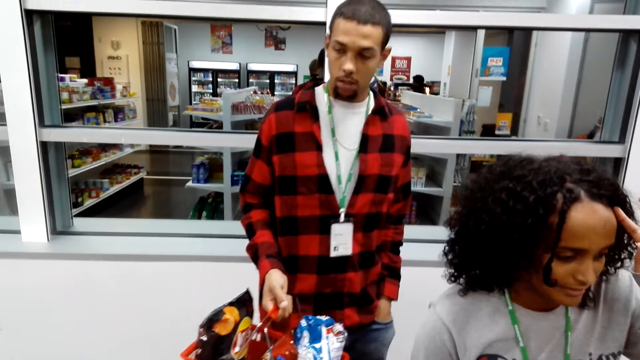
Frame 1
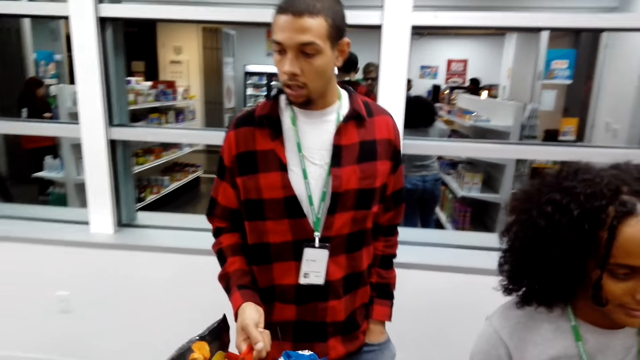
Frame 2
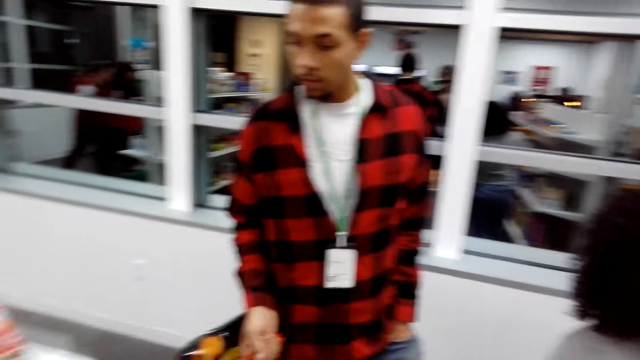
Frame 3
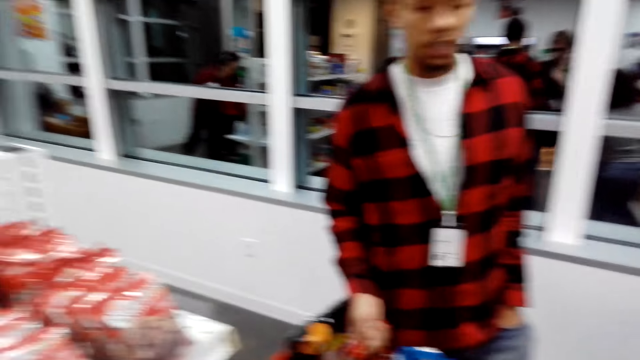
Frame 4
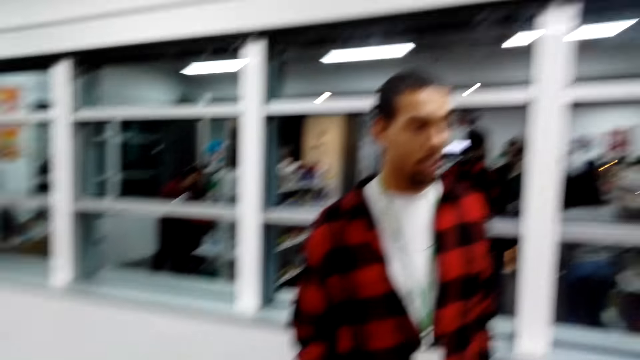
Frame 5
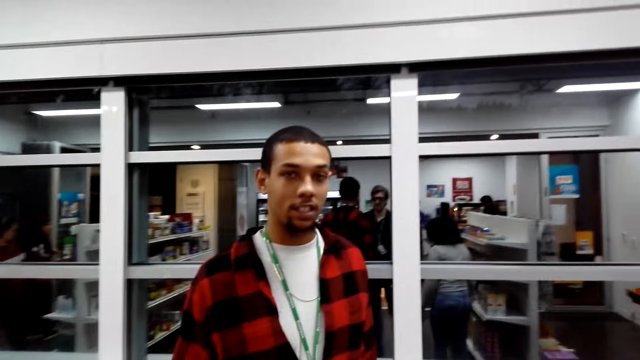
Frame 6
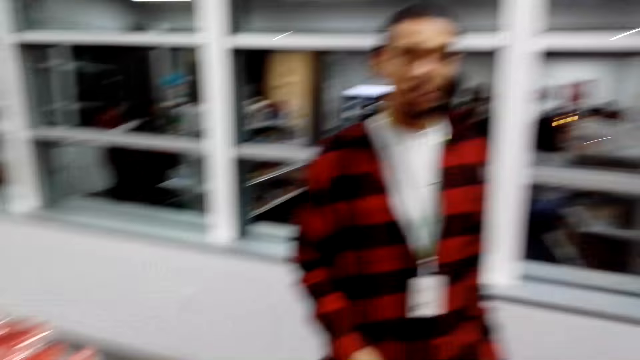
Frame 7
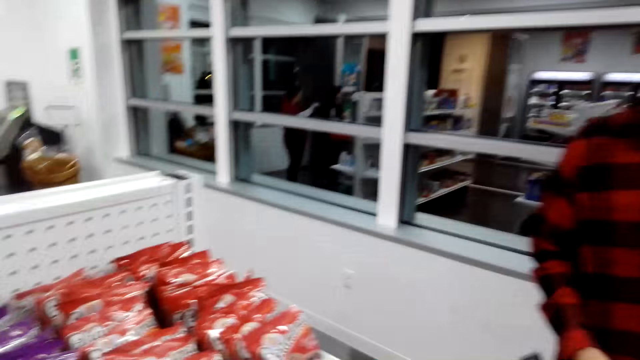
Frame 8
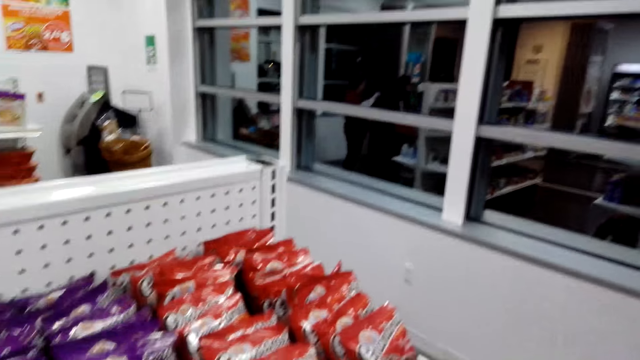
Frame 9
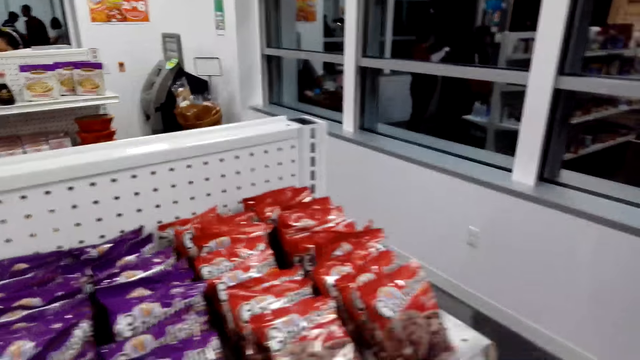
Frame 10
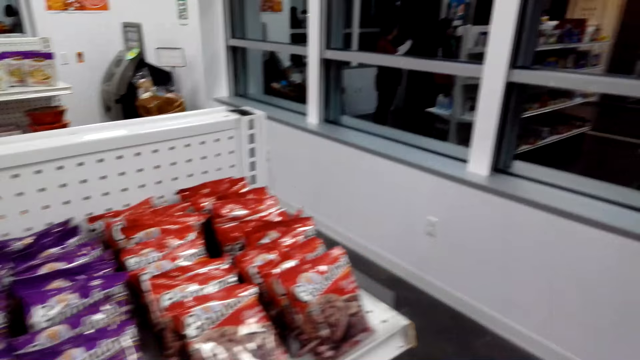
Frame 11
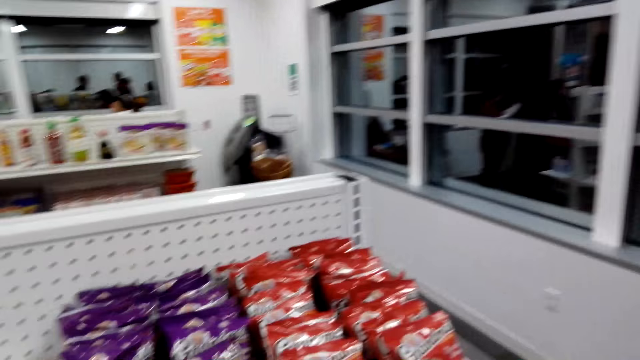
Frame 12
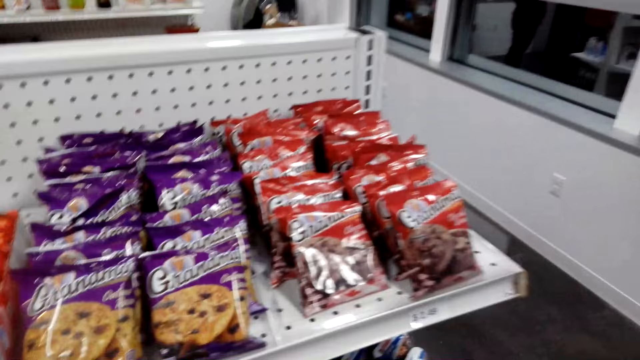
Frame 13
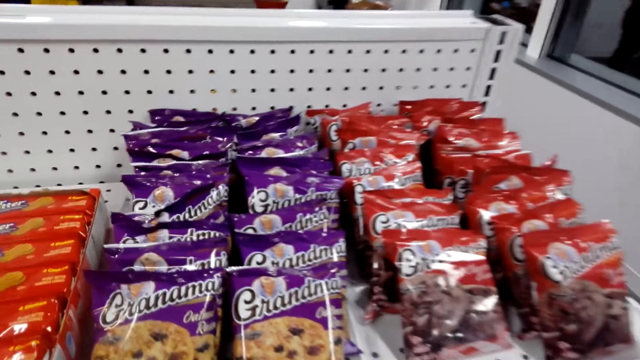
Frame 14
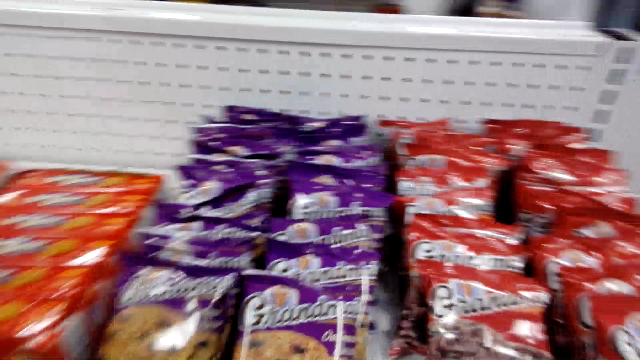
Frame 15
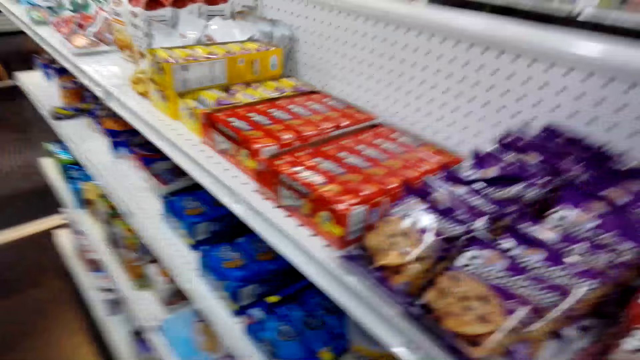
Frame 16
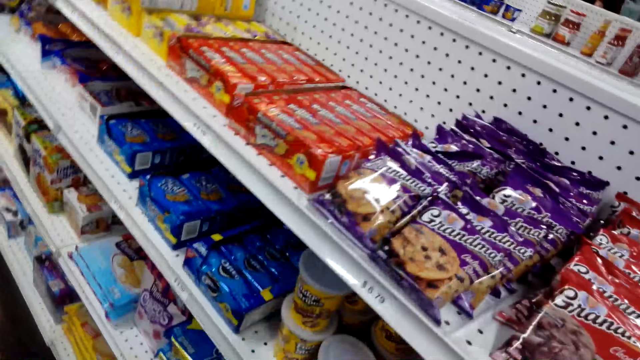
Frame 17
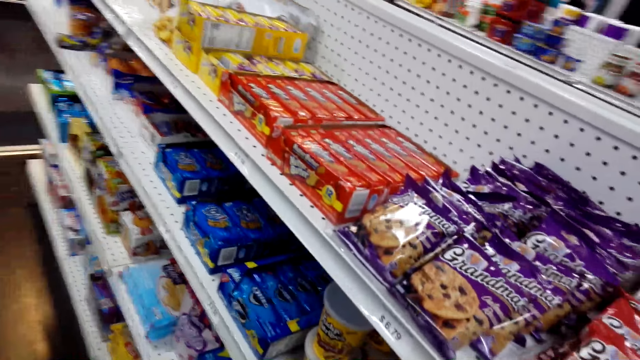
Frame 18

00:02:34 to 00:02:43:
A person moves the hand to the pocket. A woman touches the face. Another person touches the hair.

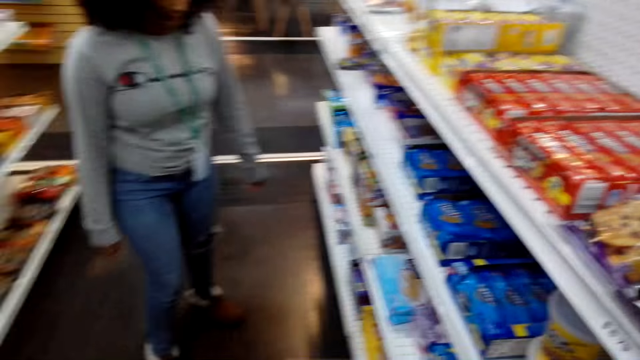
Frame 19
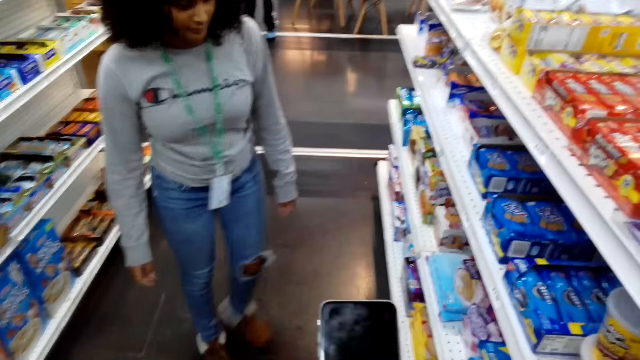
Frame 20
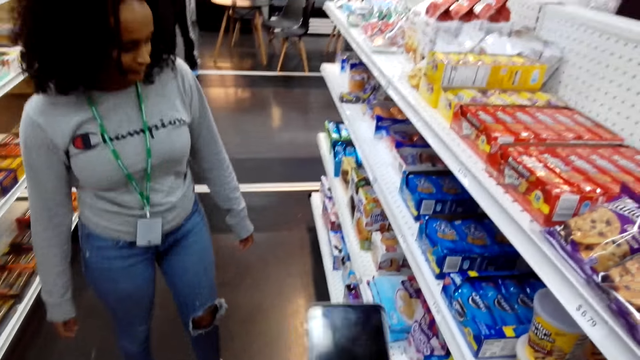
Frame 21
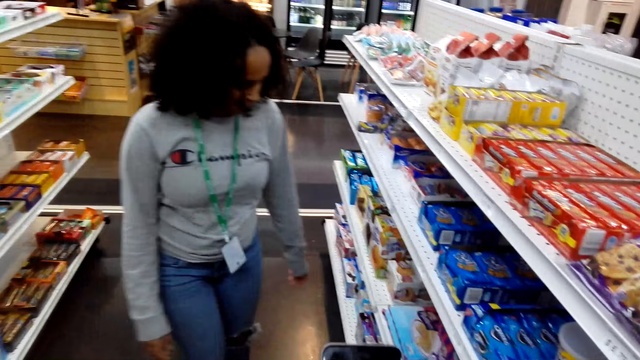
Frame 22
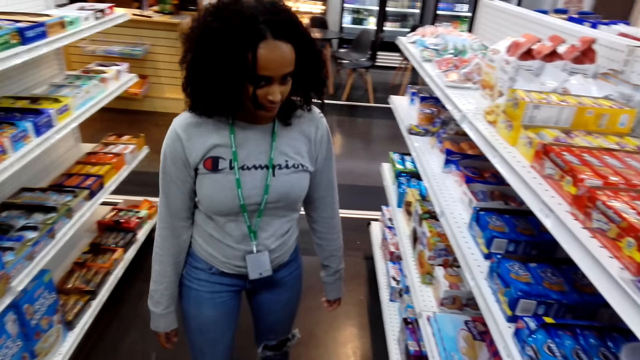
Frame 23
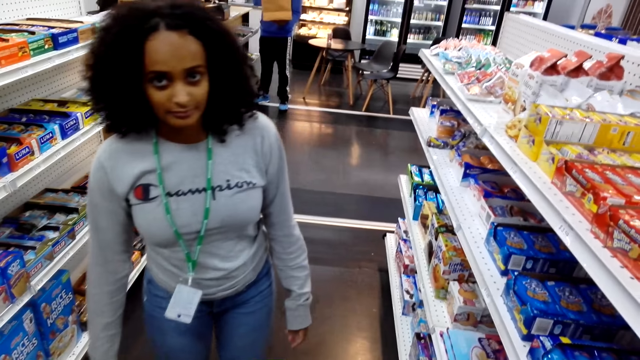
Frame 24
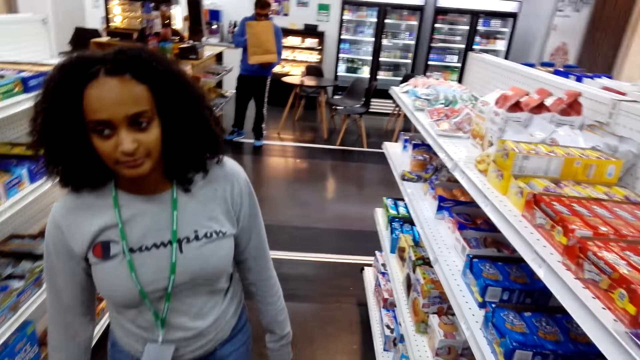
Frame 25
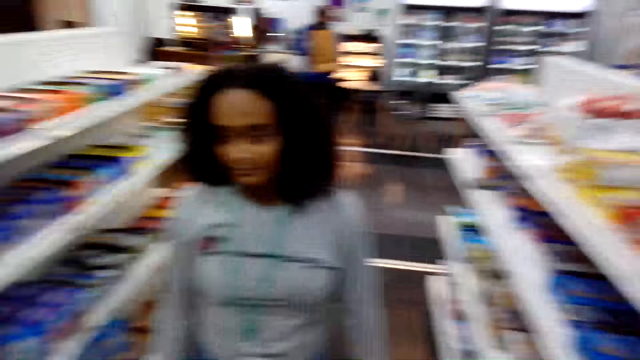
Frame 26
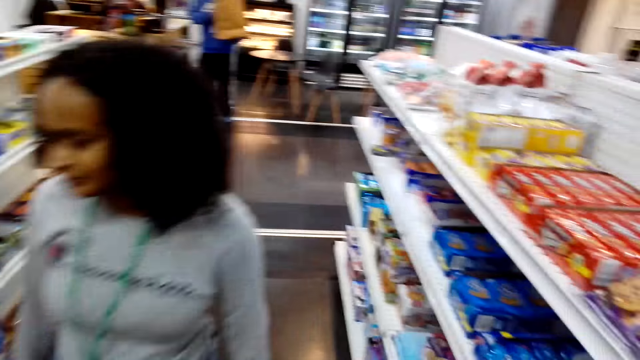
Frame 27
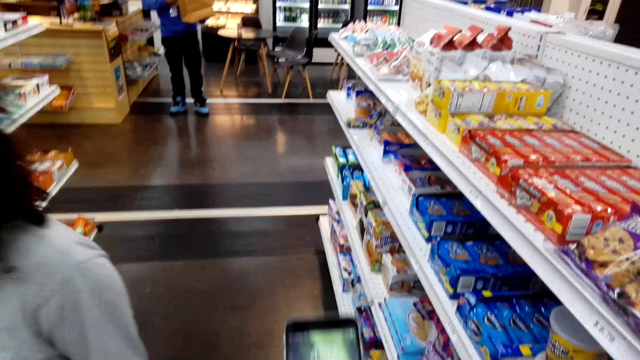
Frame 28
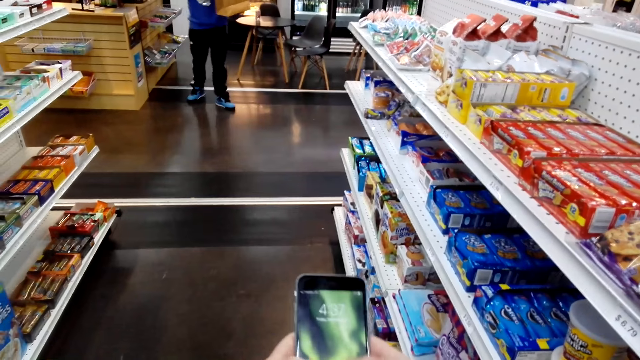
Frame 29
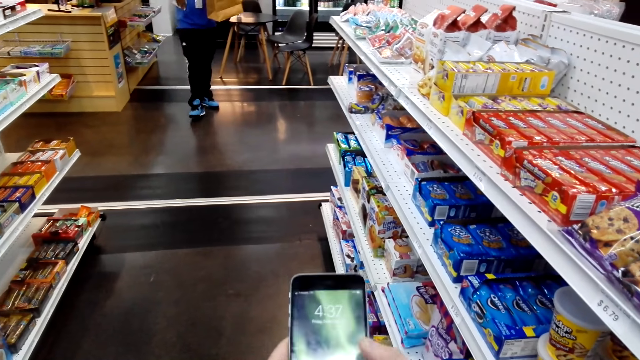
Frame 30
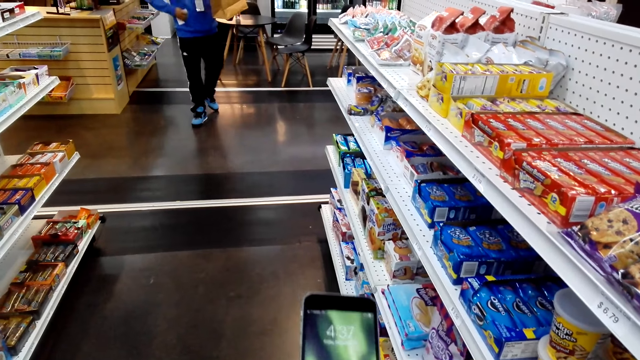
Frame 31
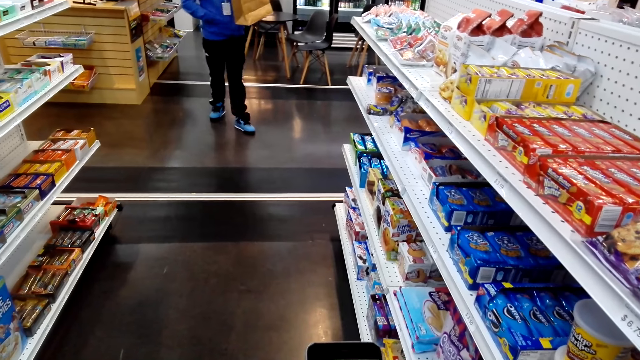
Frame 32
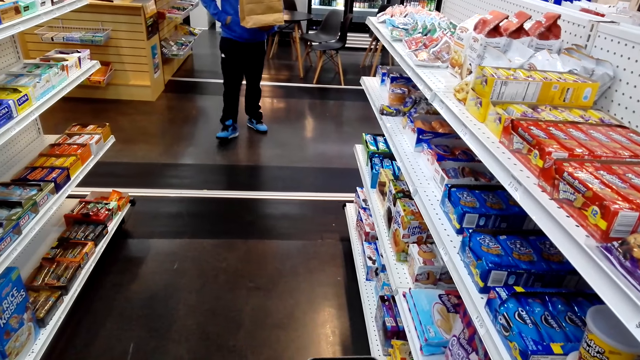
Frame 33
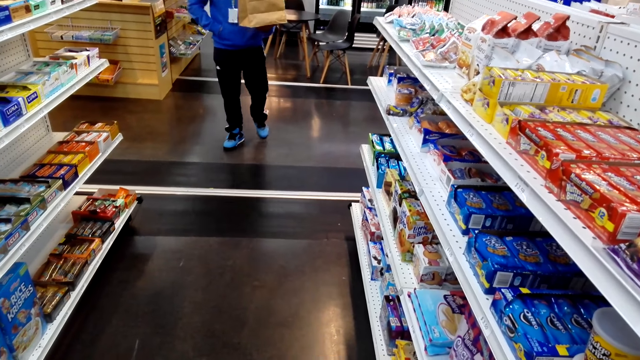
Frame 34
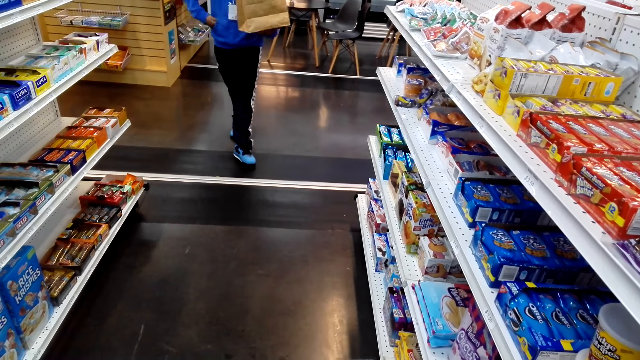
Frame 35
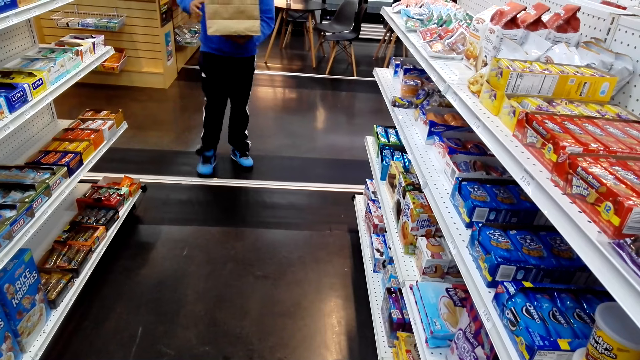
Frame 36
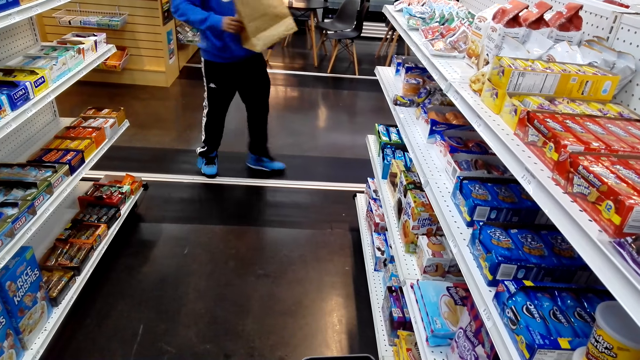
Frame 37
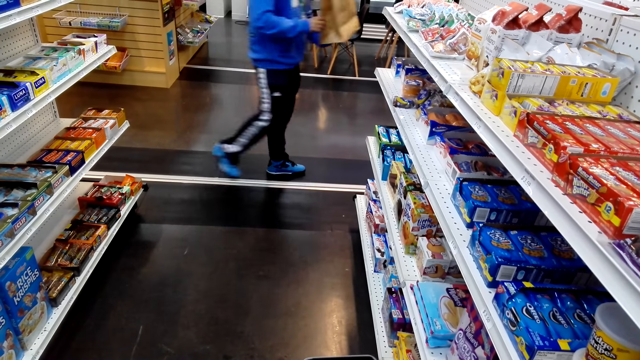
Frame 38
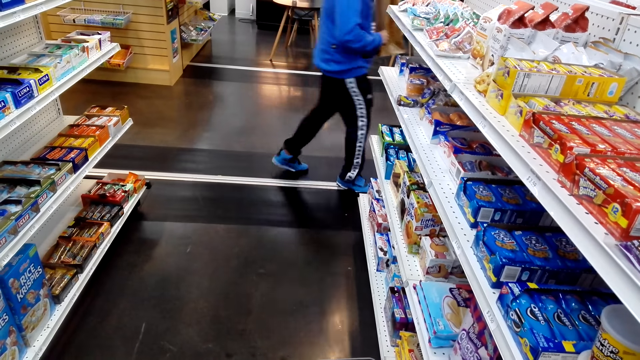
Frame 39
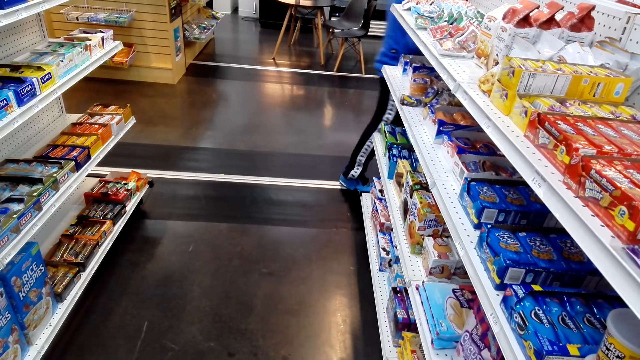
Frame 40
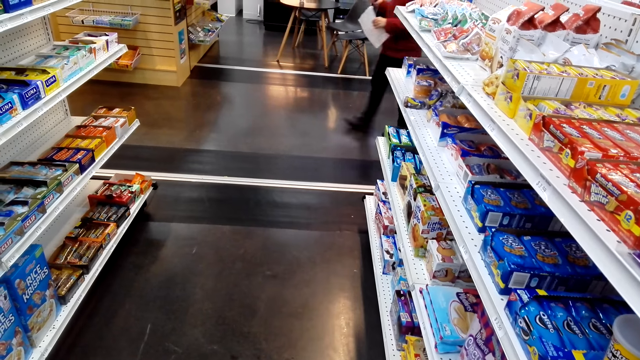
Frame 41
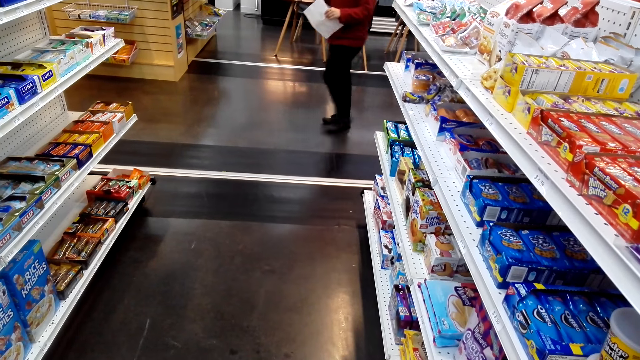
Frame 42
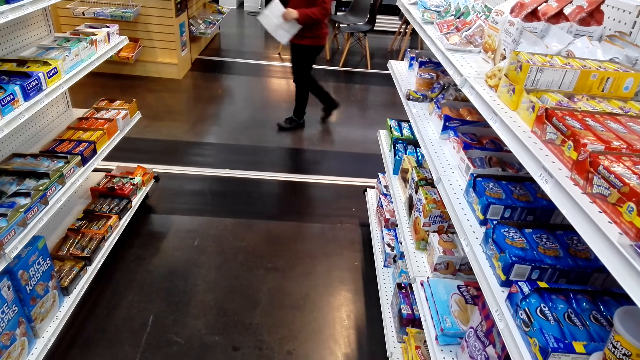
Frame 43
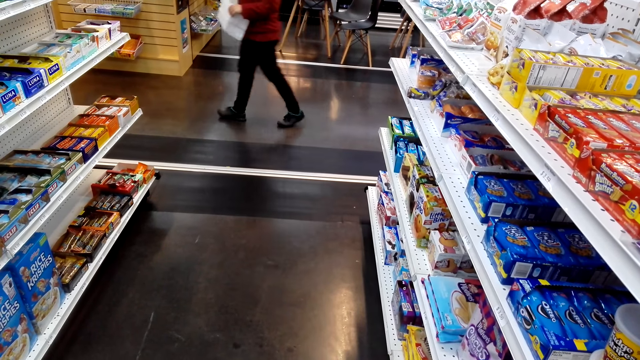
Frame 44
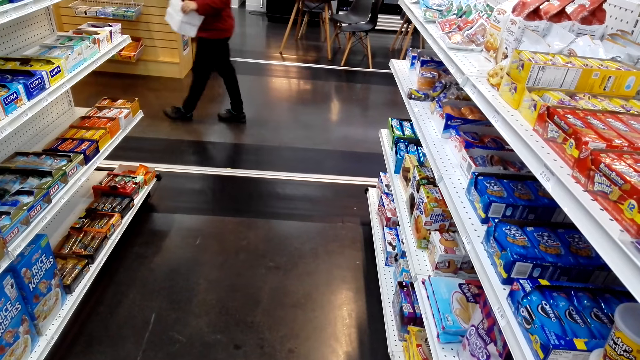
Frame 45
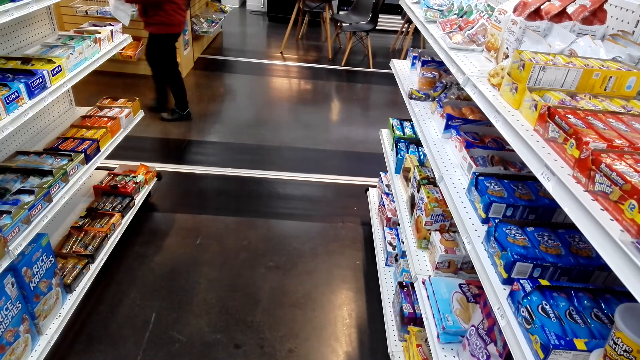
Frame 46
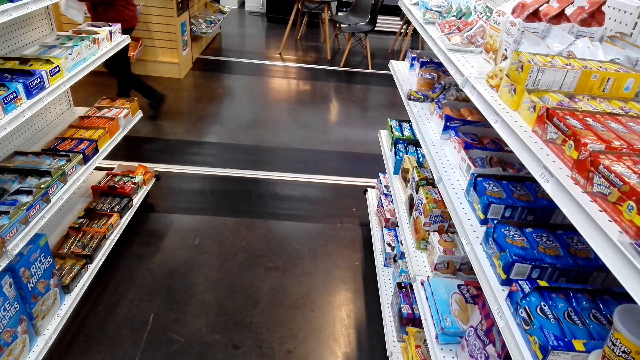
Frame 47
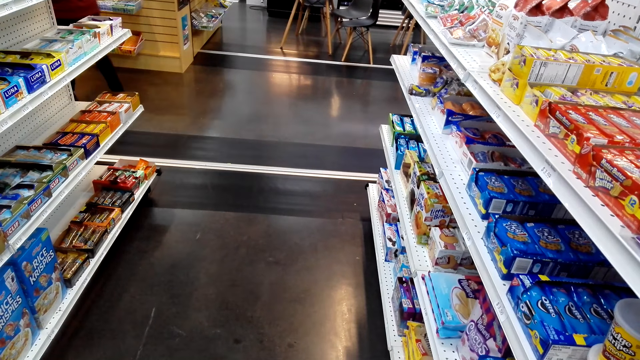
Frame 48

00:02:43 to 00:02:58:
A woman walks in a supermarket towards the camera wearer. The camera wearer holds the phone. They dial on the phone. The woman moves to the shelf. A person holds the packet, moves the hand to the pocket and walks on the floor. Another person holds the packet.
